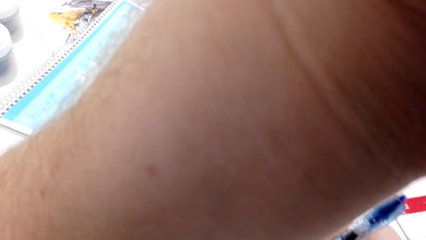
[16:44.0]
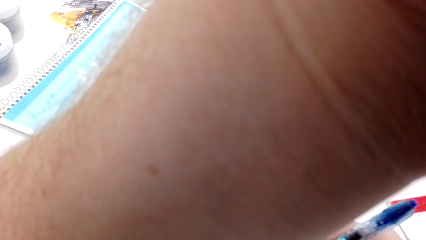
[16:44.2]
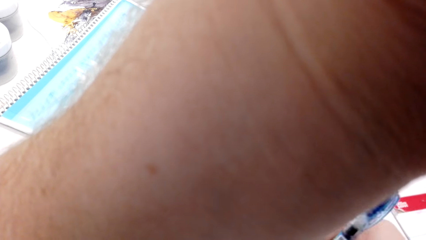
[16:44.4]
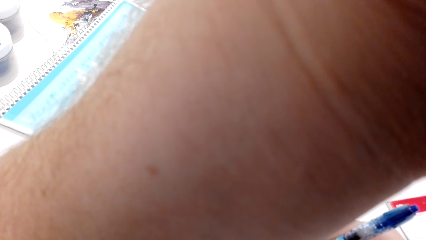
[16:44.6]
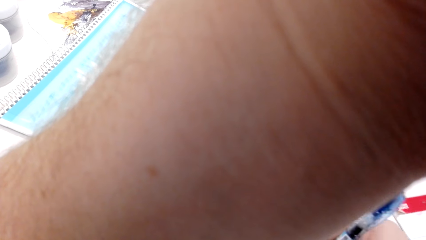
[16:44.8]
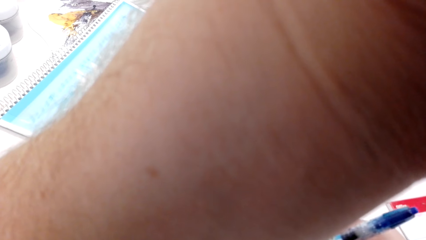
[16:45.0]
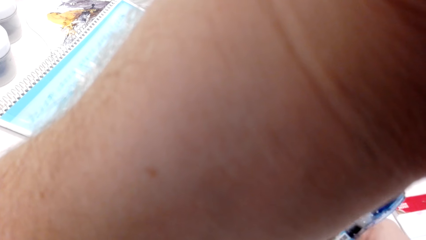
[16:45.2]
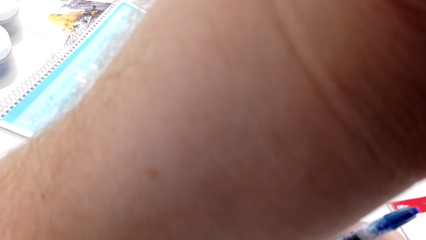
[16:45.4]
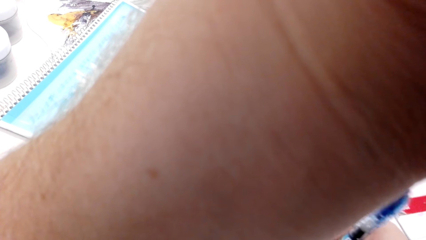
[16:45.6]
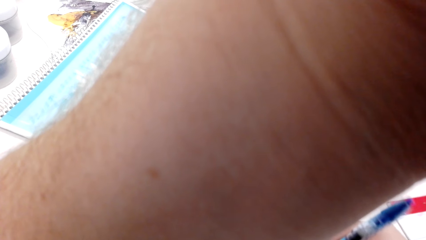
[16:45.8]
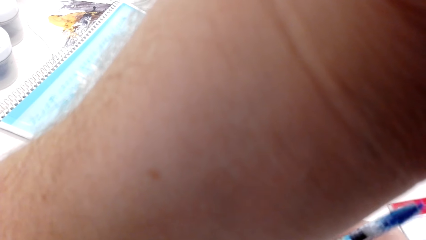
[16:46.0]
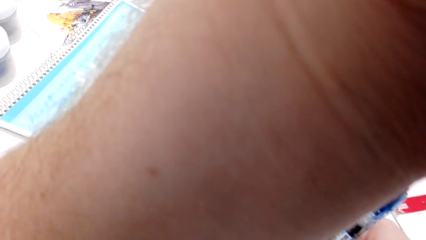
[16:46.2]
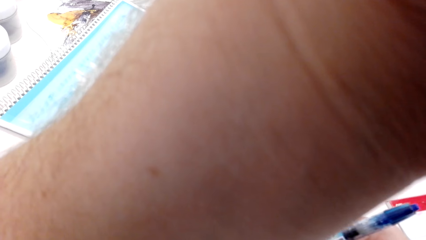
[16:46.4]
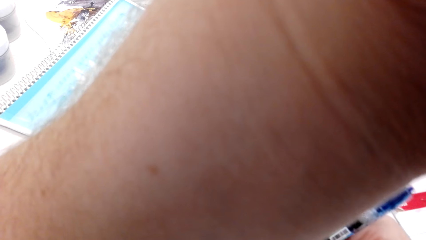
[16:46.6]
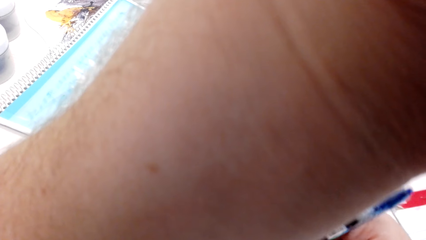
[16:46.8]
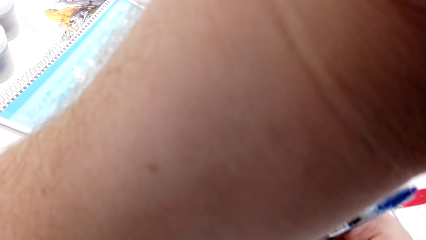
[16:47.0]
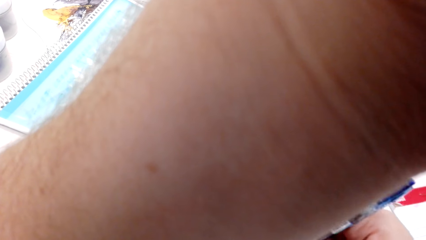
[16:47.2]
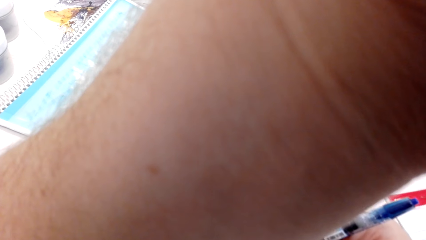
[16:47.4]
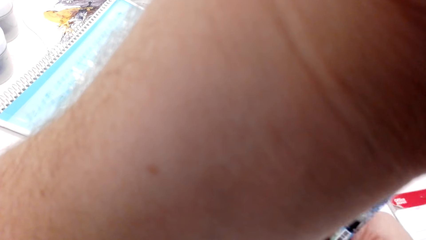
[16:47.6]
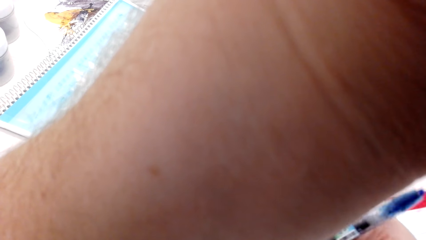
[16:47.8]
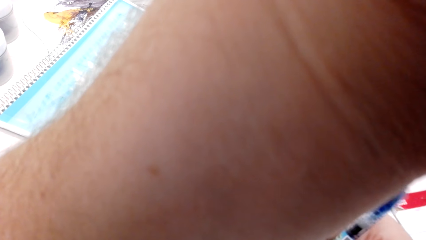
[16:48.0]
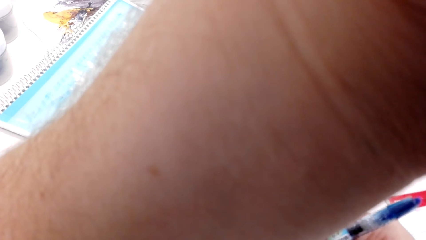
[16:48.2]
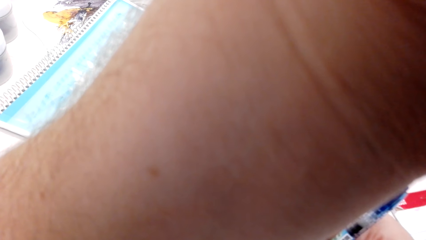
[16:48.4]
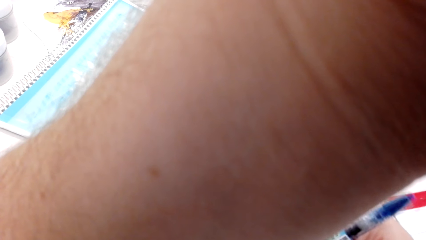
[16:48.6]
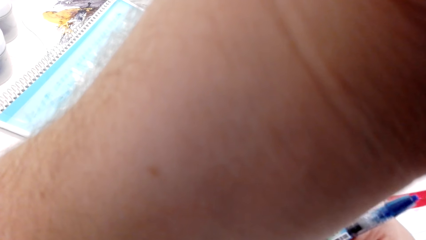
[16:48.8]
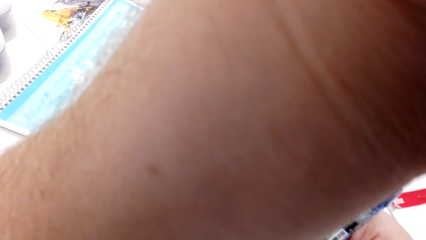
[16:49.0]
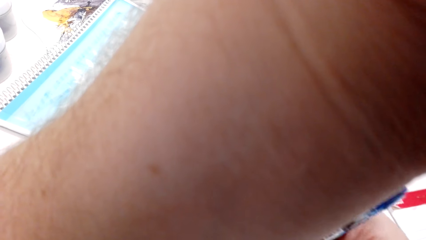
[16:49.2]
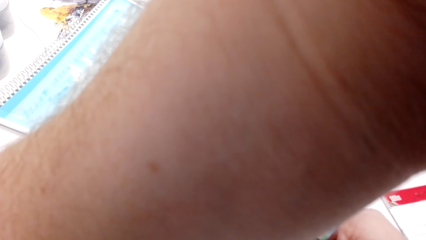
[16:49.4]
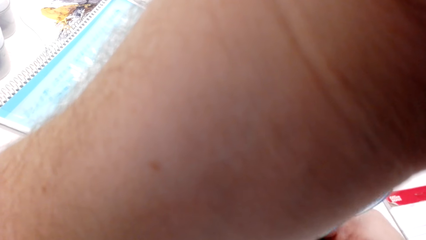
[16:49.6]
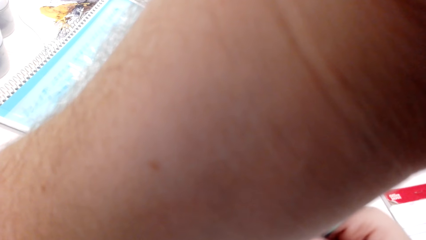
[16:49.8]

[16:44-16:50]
The camera wearer draws a drawing.

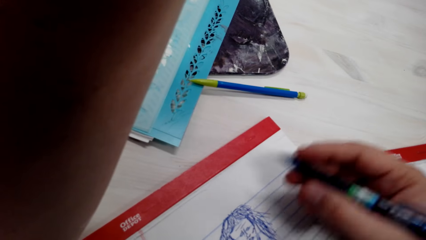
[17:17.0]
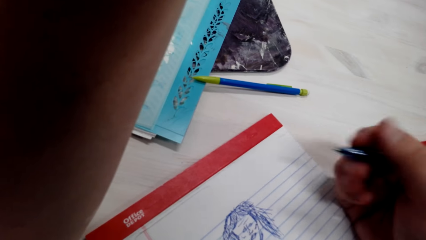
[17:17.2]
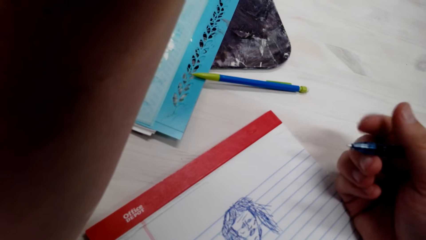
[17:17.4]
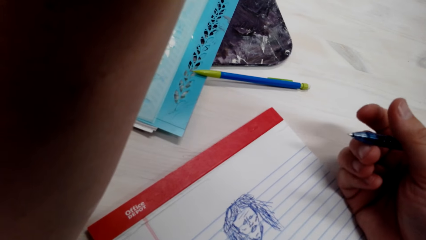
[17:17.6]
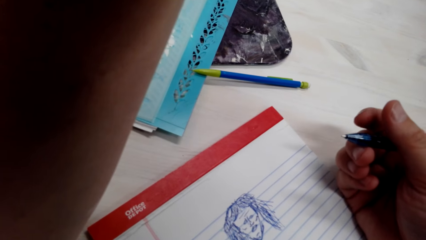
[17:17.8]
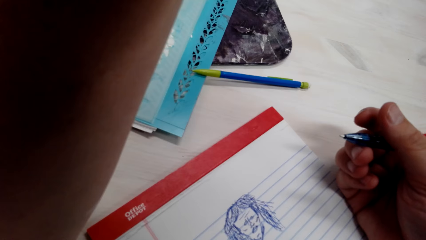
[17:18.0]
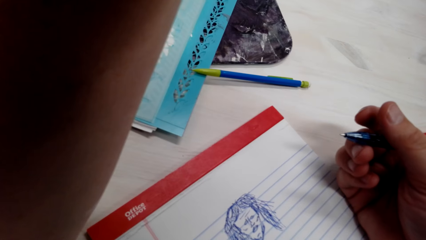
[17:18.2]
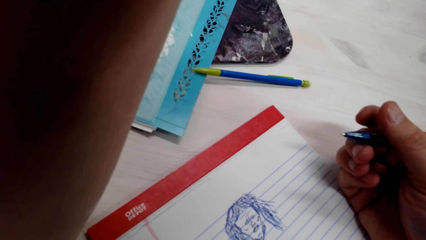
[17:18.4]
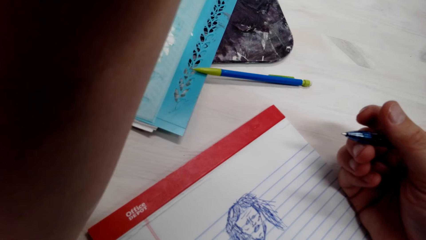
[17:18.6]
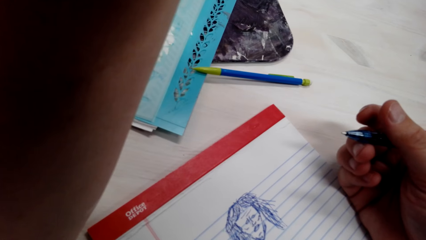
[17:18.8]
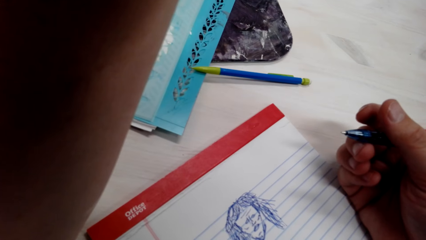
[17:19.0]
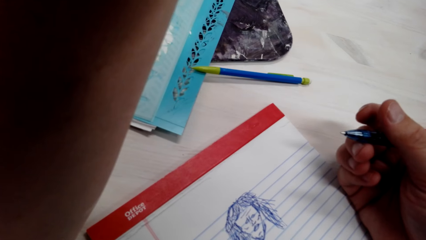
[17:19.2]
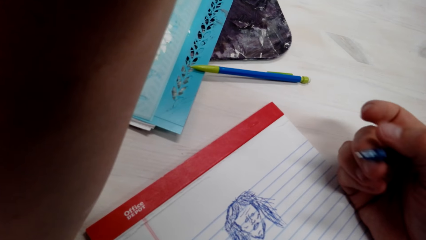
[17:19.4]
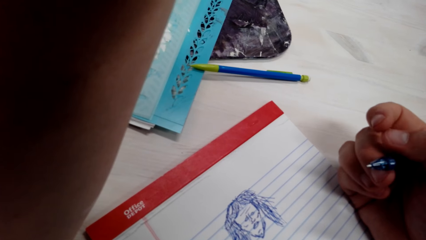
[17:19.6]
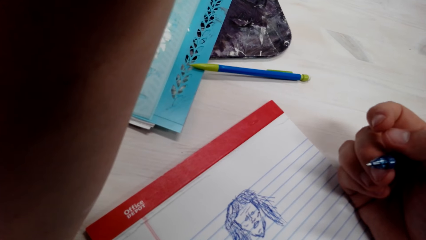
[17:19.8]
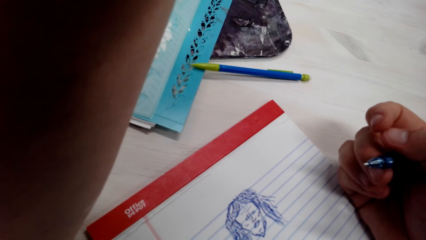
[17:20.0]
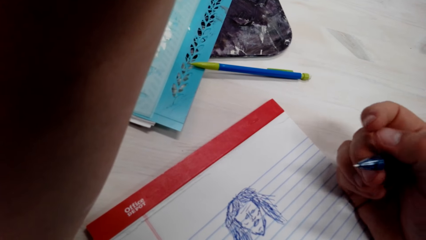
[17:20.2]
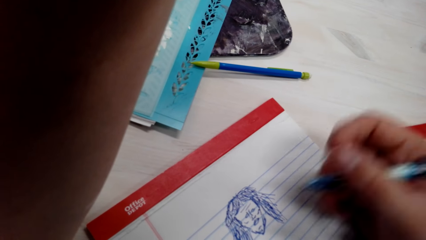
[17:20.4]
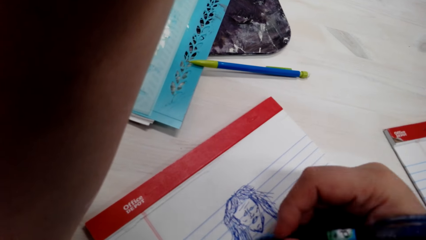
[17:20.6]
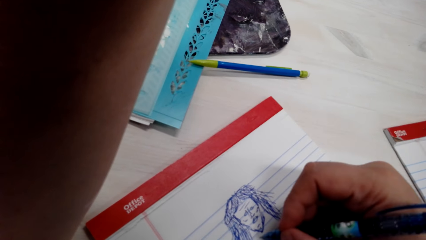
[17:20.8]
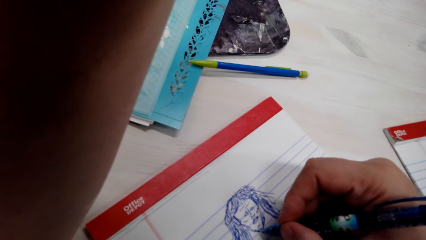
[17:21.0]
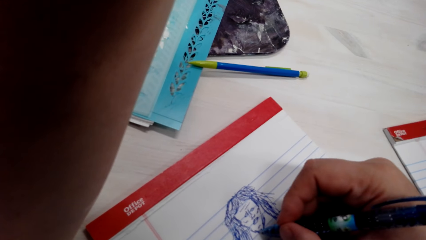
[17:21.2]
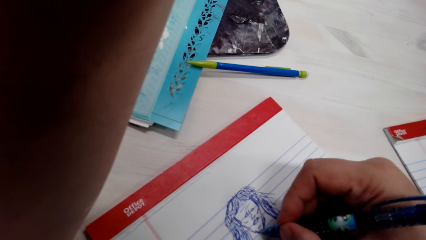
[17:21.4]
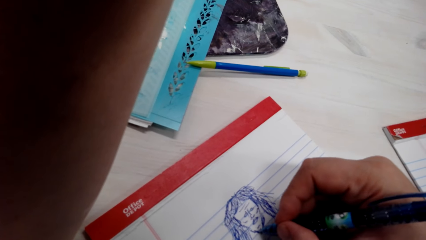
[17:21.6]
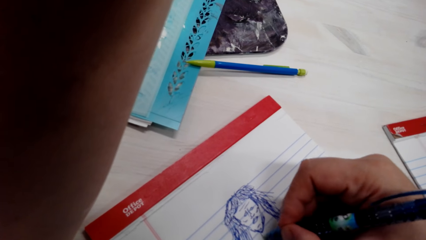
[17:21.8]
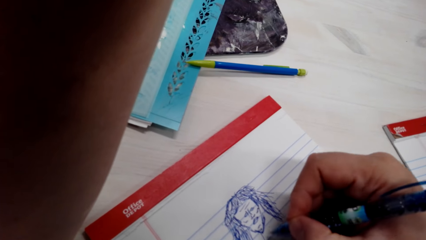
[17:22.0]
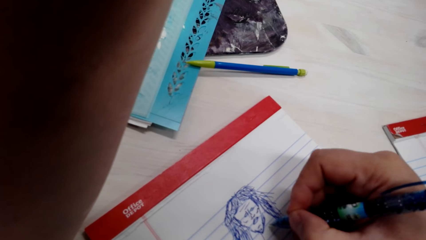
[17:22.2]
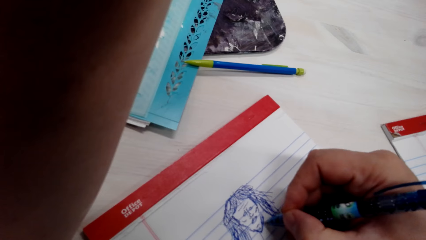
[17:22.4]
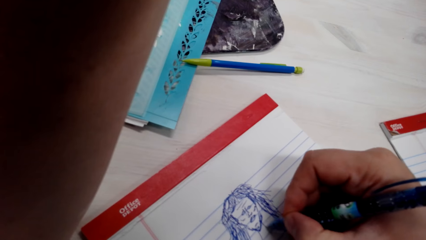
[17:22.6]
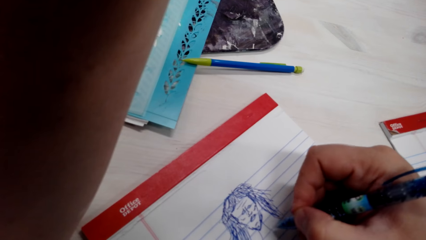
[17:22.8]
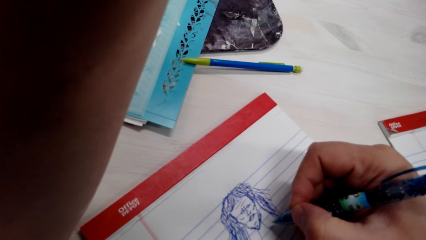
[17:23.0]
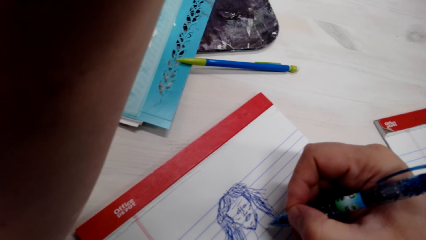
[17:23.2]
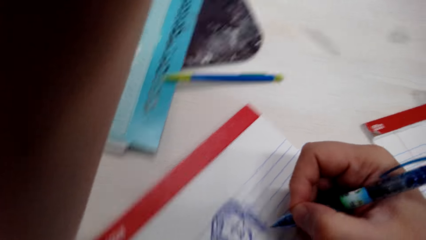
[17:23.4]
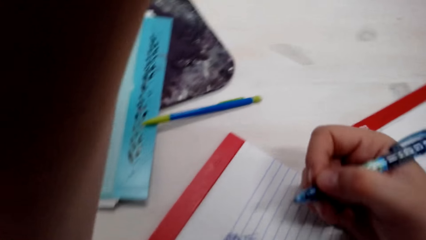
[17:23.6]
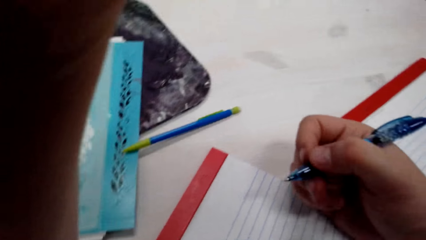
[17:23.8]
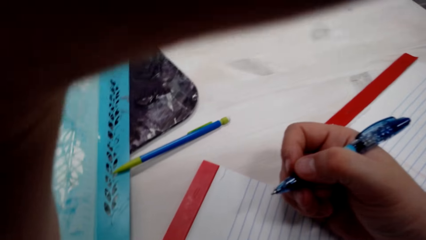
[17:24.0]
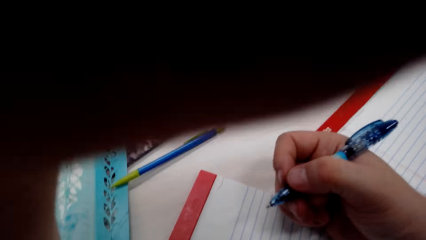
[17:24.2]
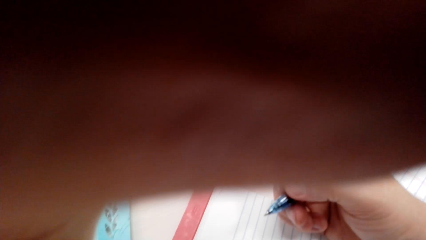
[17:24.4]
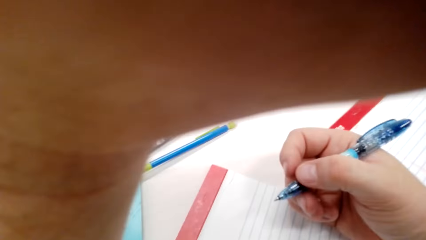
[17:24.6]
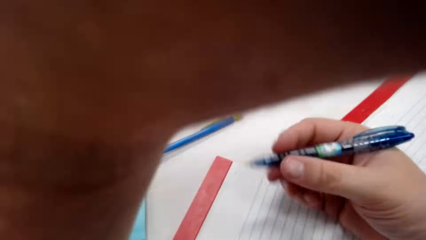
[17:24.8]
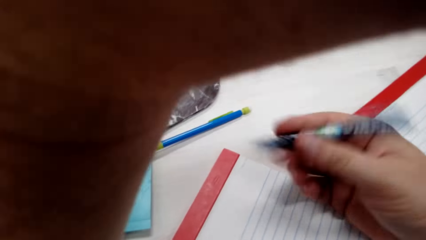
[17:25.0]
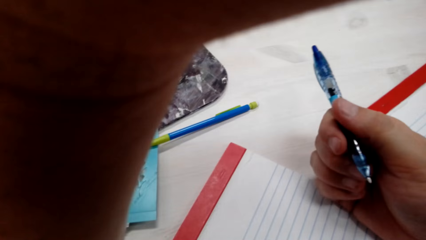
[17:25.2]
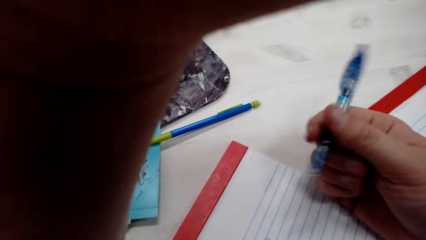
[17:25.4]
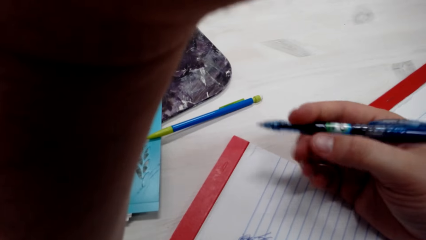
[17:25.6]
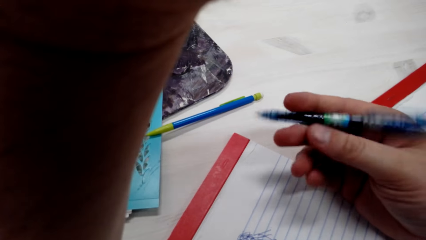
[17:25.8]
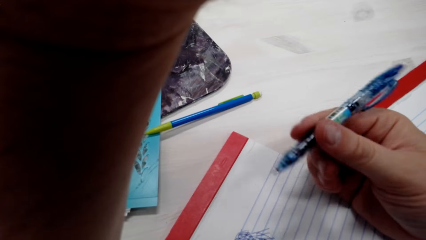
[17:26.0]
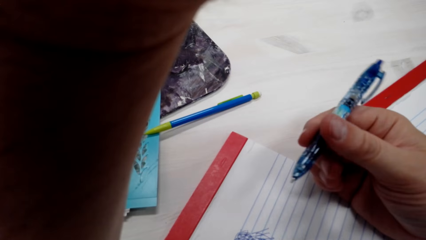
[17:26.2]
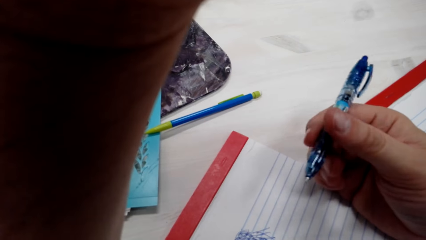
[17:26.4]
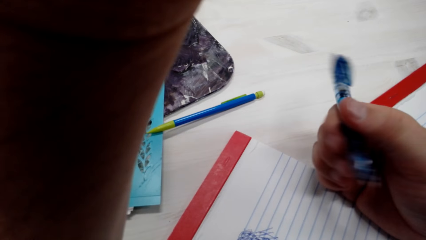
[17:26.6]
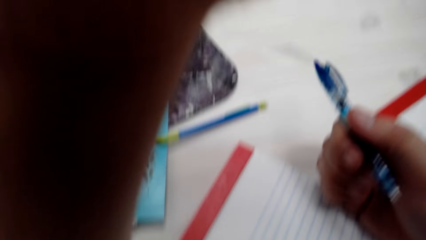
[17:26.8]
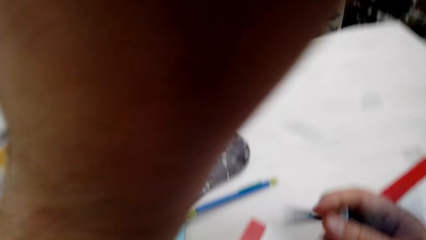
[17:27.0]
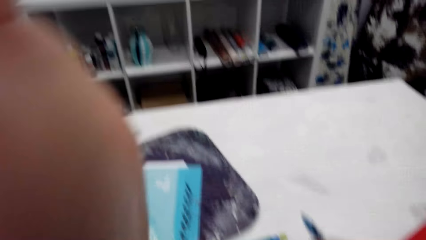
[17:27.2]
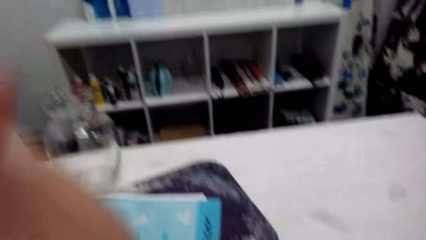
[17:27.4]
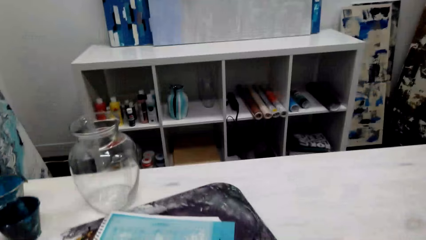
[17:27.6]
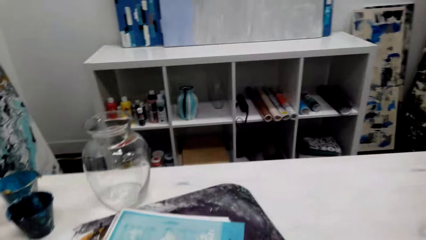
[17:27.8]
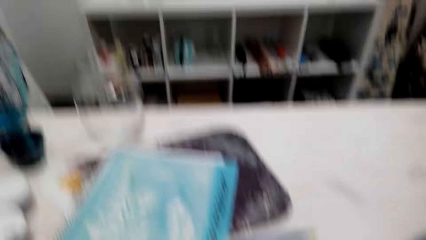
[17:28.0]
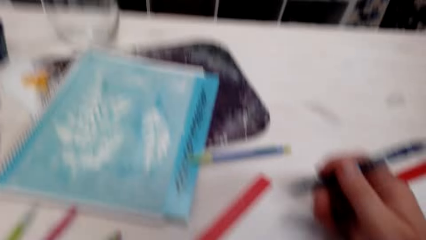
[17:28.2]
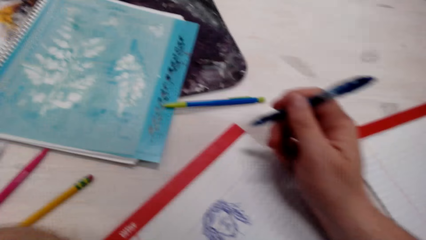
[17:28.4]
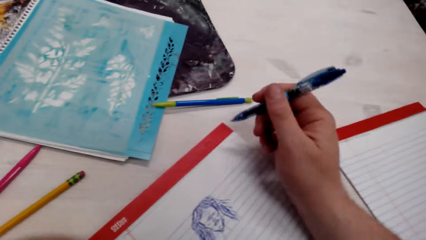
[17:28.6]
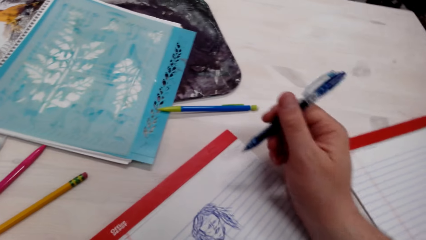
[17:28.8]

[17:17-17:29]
The camera wearer holds the pen. They draw on the book. They fix the camera.
